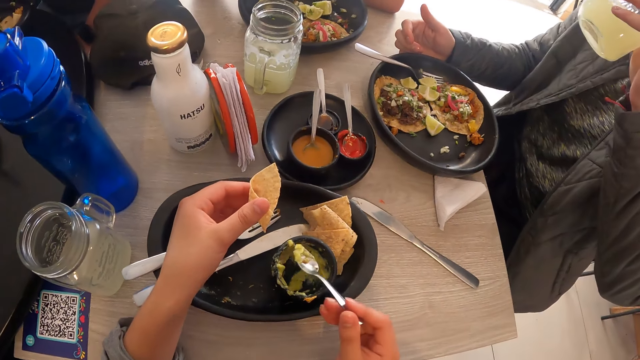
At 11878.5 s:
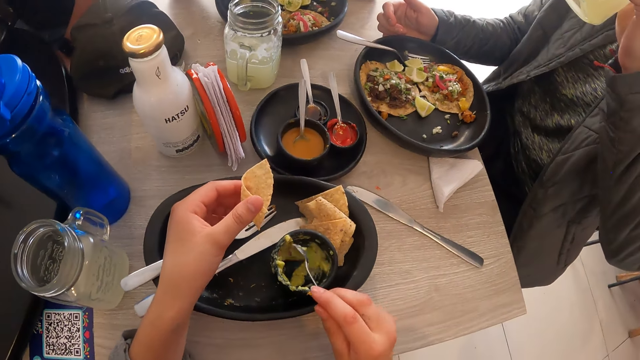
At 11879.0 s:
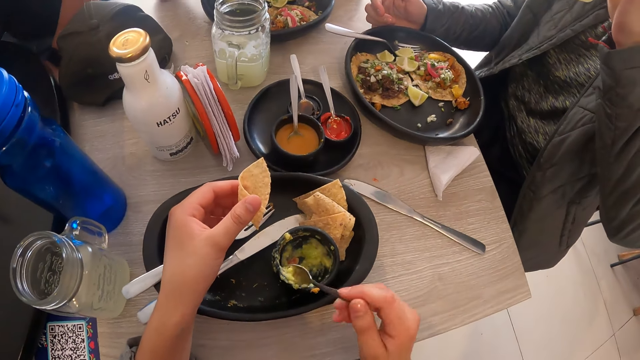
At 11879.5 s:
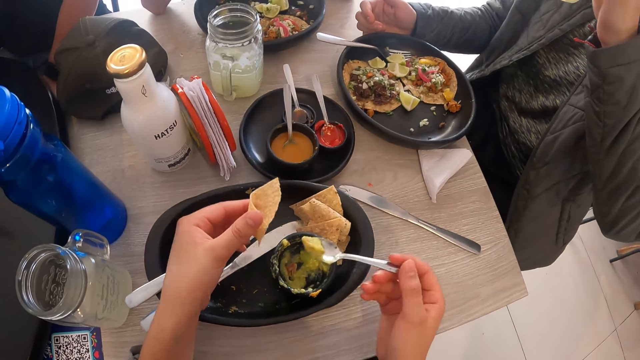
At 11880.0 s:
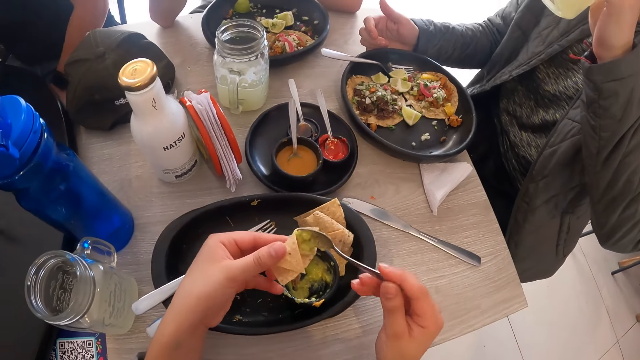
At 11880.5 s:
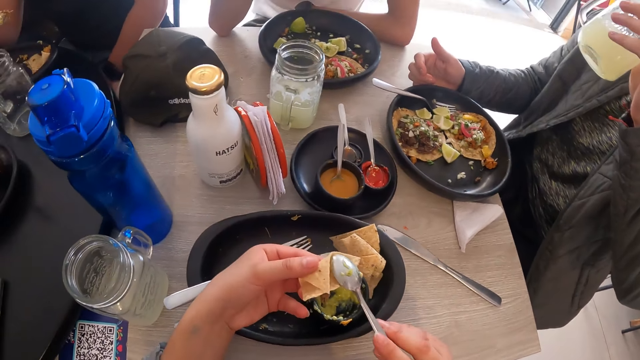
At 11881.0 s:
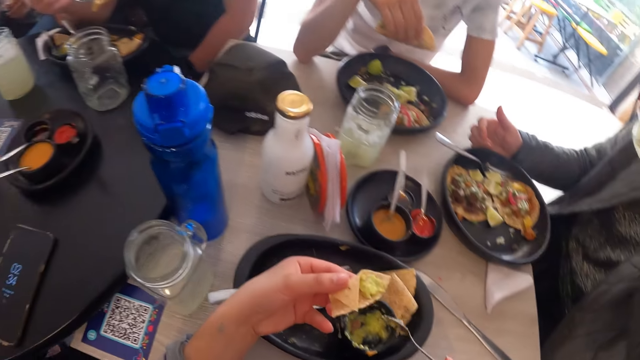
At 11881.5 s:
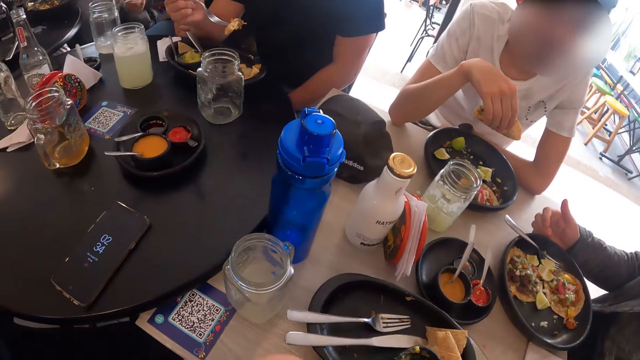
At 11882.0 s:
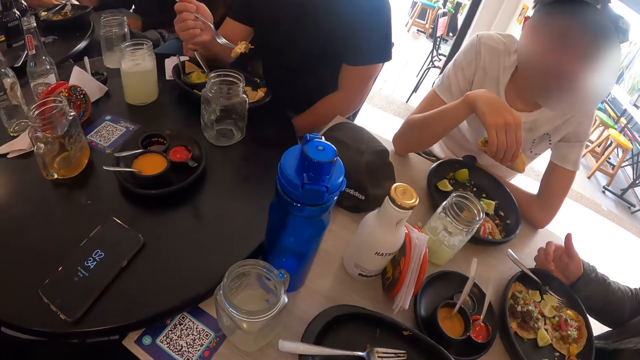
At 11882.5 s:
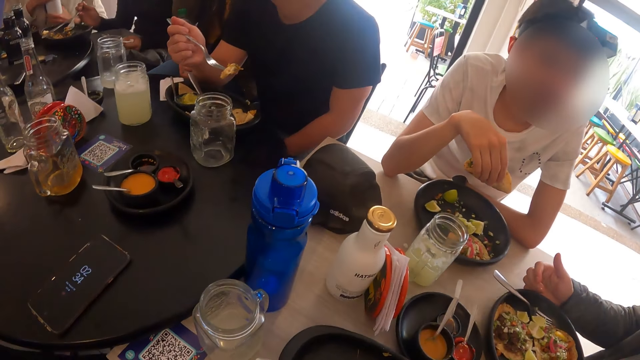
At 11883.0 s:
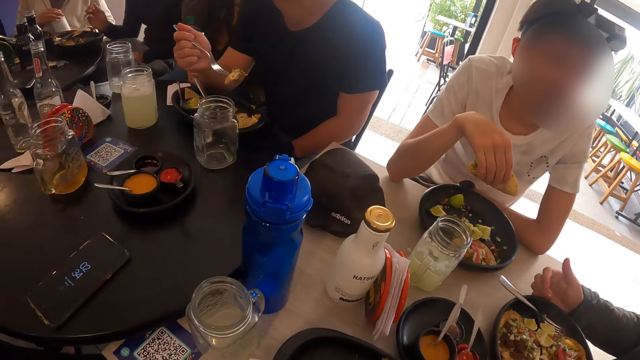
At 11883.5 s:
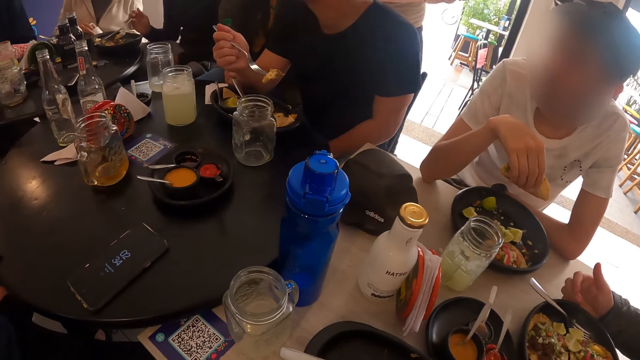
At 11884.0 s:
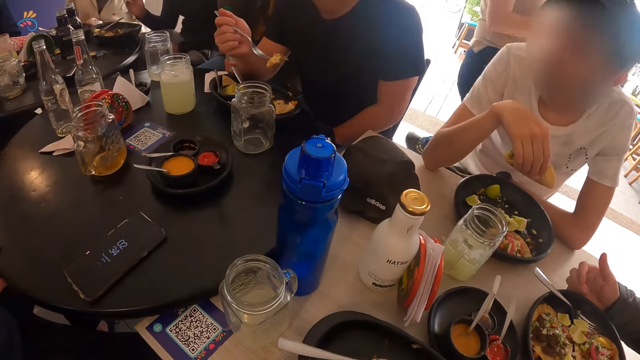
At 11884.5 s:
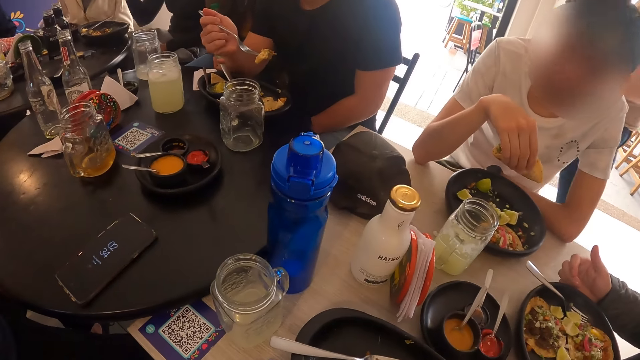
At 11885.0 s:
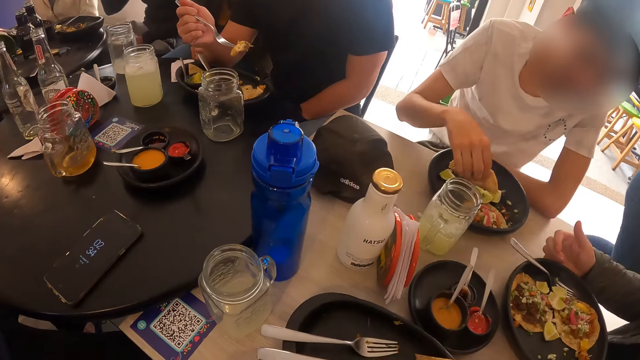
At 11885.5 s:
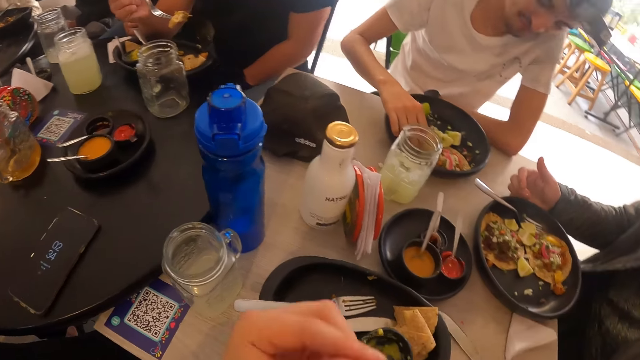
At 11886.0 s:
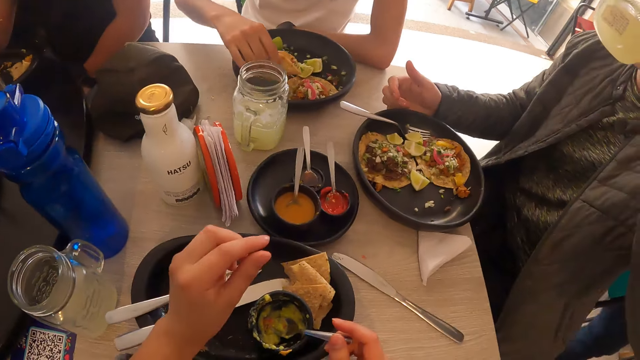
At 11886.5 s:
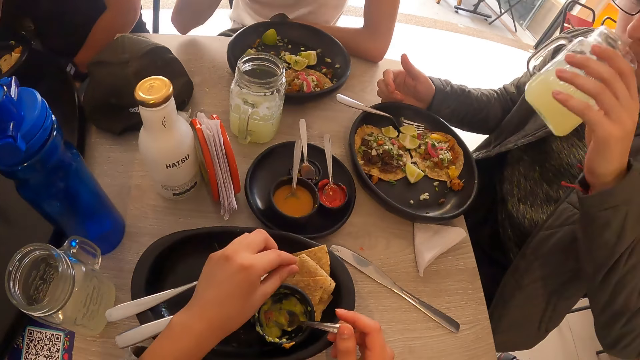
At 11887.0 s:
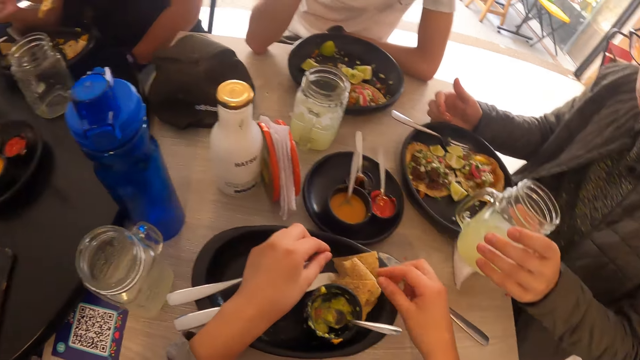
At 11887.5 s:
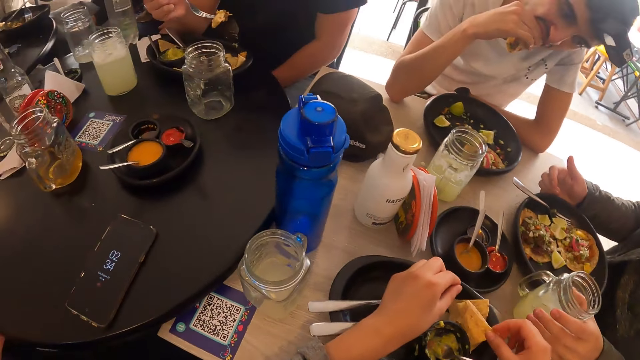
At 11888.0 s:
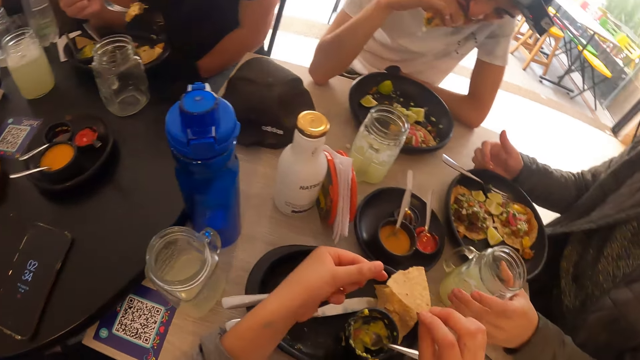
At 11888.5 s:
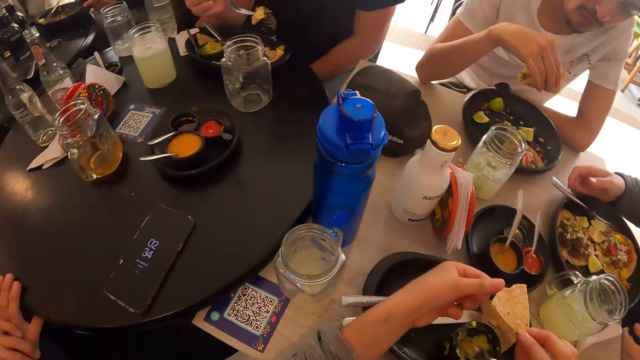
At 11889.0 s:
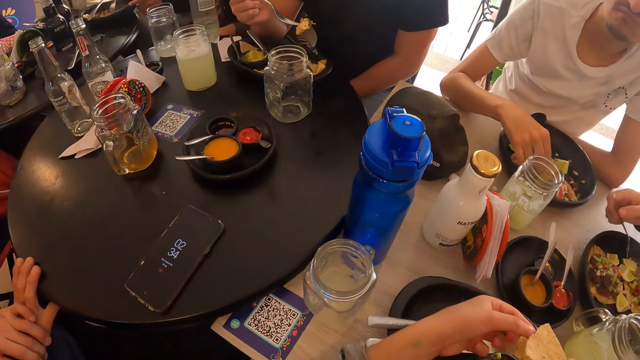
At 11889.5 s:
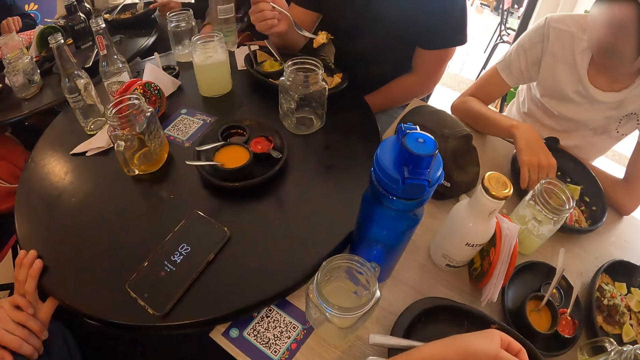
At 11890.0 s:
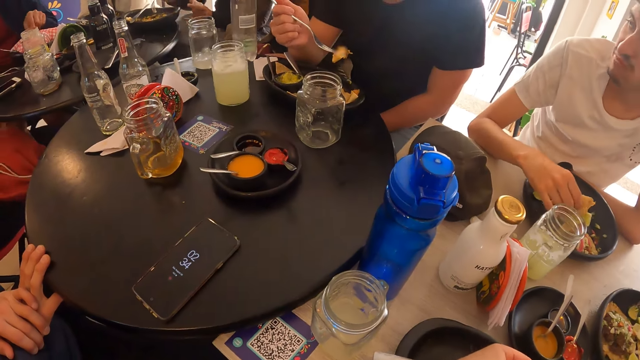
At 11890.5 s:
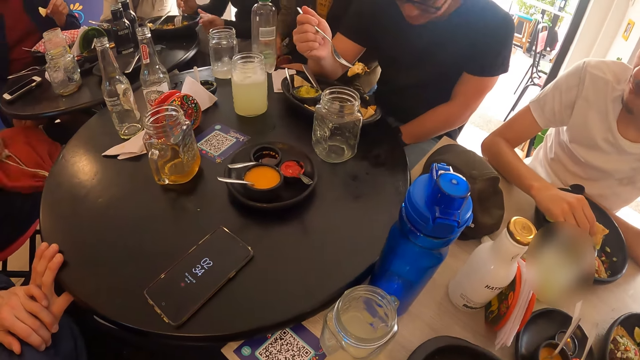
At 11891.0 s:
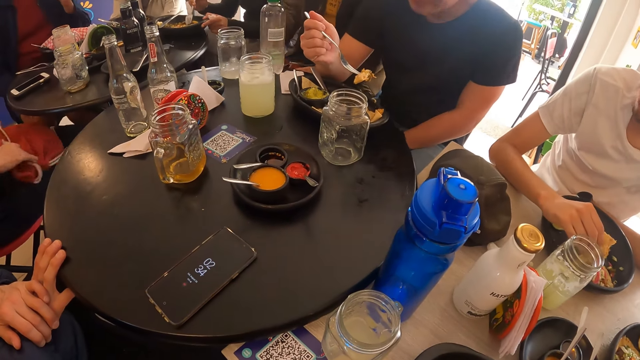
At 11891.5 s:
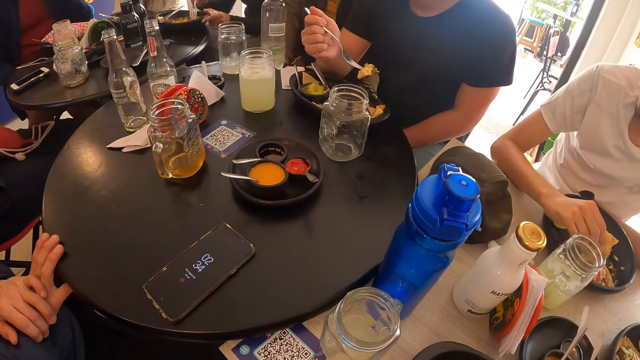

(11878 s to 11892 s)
The camera wearer scoops some sauce from the sauce dish with the spoon in her right hand. She puts the sauce on the tortilla or flat bread in her left hand with the spoon in her right hand. She eats the flat bread. A woman closes the flask in her left hand with the lid of the flask in her right hand. The camera wearer looks around. She drops the spoon in the sauce dish with her right hand. A man eats the taco in his right hand. Another man drops the glass of juice on the table with his left hand. The camera wearer picks some tortilla from the bowl with her right hand. She looks around. She passes the tortilla from her right hand to her left hand. Another woman mixes the sauce in the bowl with the fork in her right hand. The second man picks a fork from the bowl with his right hand. A third woman picks a taco from a plate with her left hand. A fourth woman moves a bag on her lap with both hands. The second woman holds the bowl with her left hand.

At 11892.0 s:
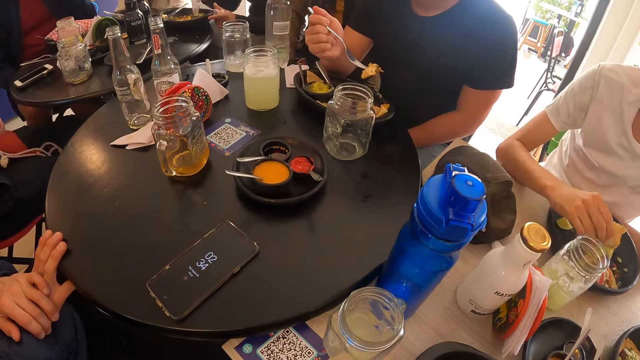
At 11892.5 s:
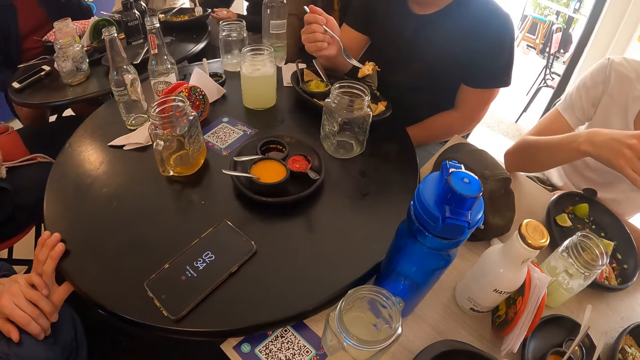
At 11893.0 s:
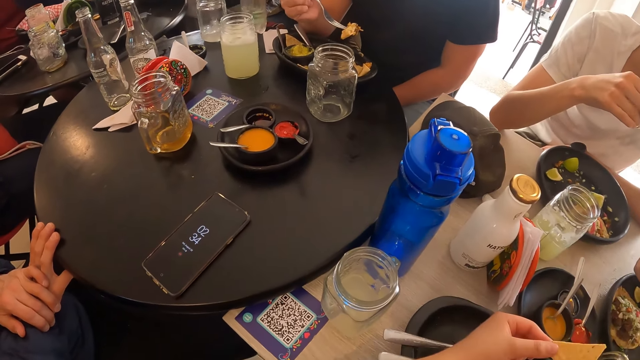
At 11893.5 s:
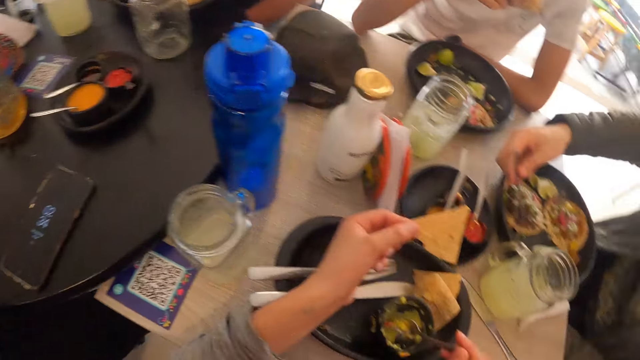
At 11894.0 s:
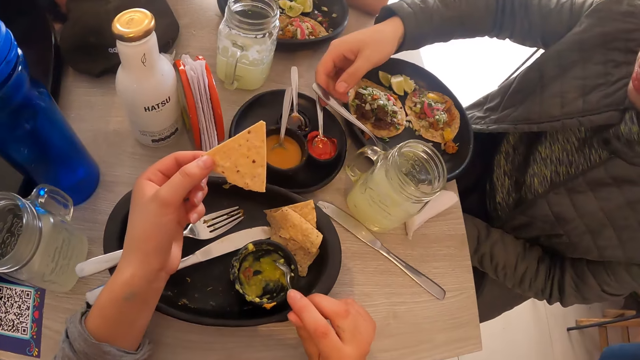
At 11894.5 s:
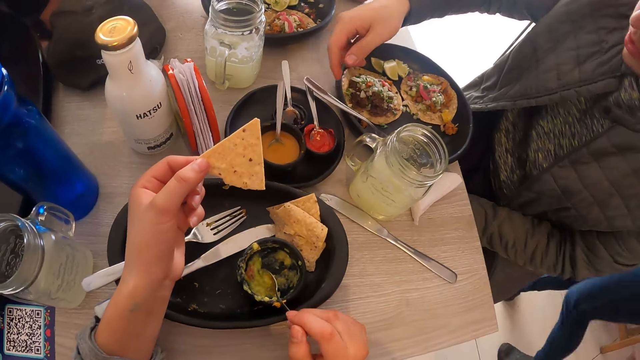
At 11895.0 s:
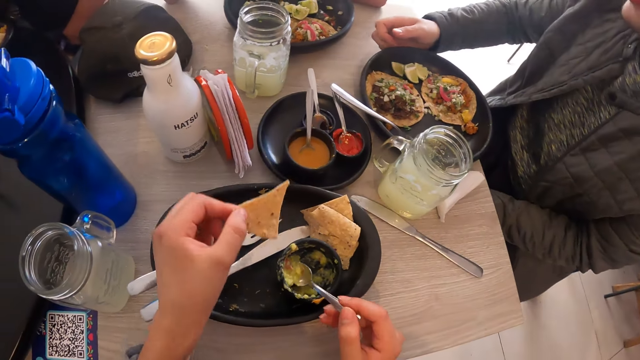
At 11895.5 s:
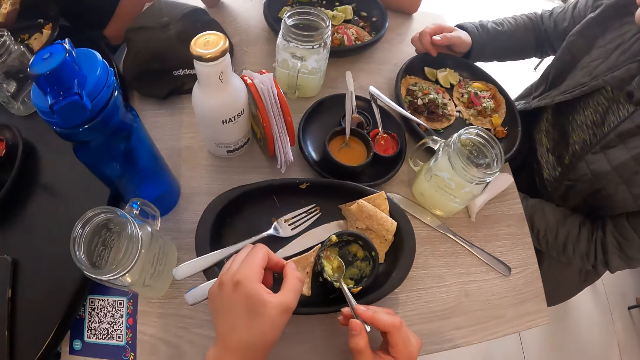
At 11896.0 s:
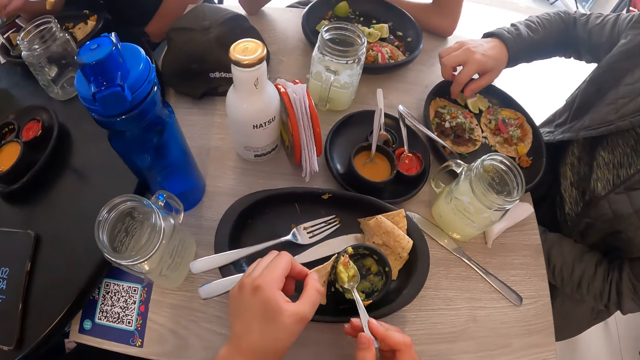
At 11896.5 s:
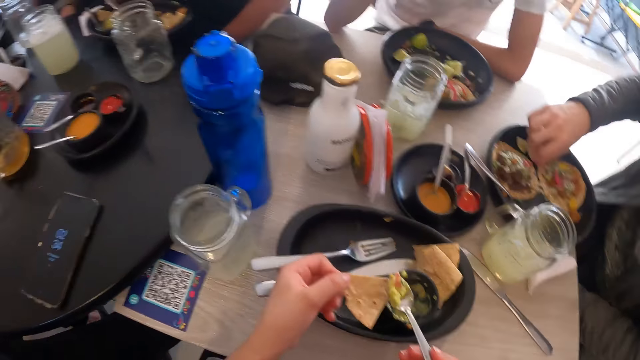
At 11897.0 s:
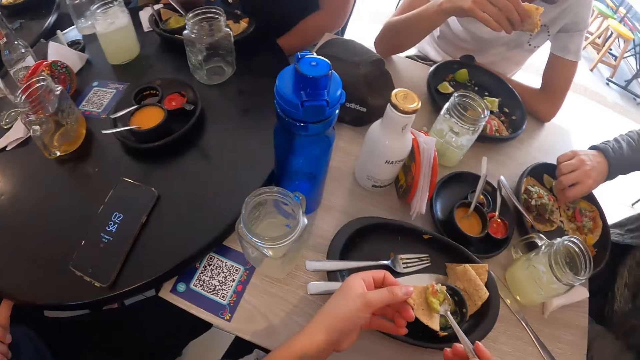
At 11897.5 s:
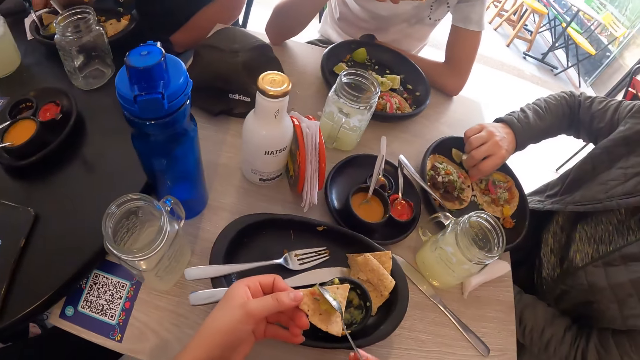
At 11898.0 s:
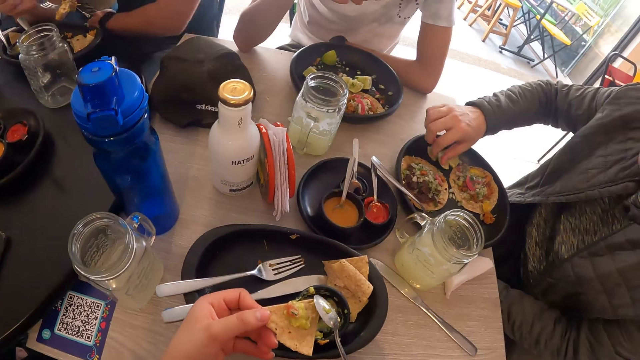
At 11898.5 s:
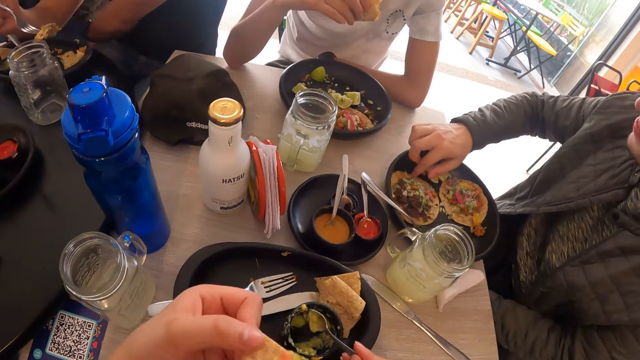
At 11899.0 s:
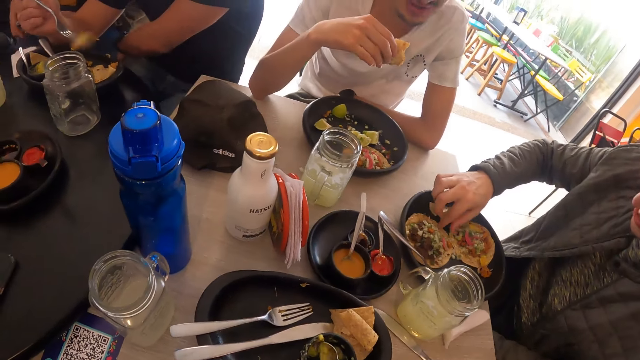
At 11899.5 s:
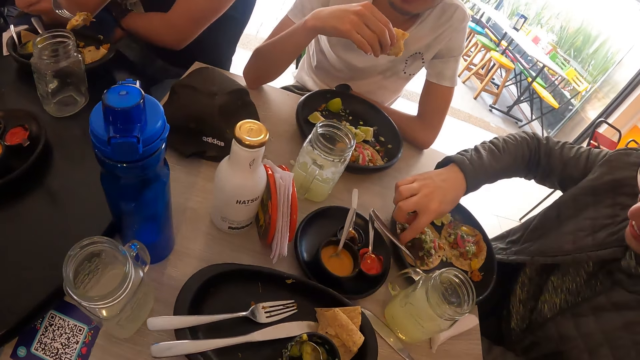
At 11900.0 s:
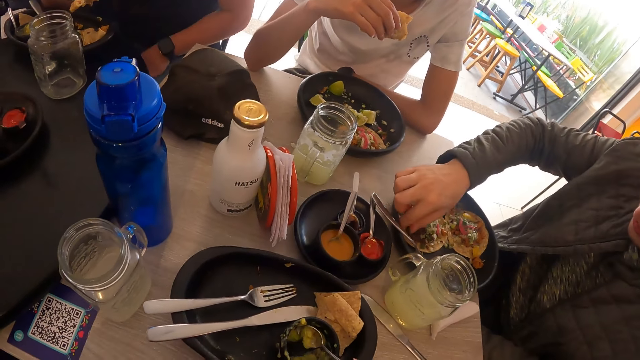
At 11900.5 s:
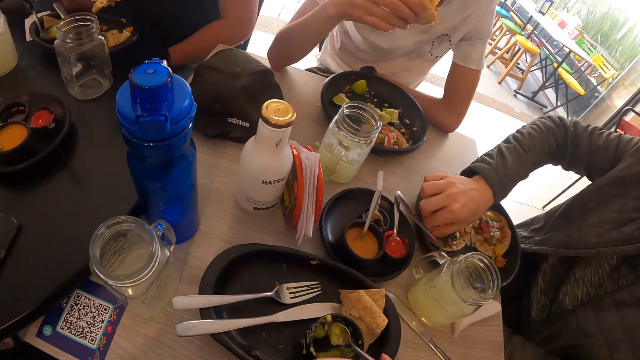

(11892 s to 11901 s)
A man eats the flat bread. The camera wearer scoops some sauce from the sauce dish with the spoon in her right hand. She looks around. The man drops the fork on the bowl with his right hand. The camera wearer pours the avocado sauce in the spoon in her right hand on the chip in her left hand. The man moves a taco in the plate on the table with his right hand. The camera wearer takes a bite from the chip in her left hand.
